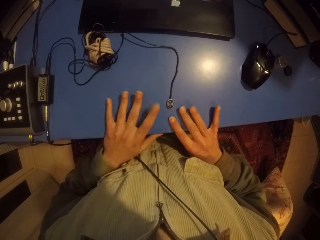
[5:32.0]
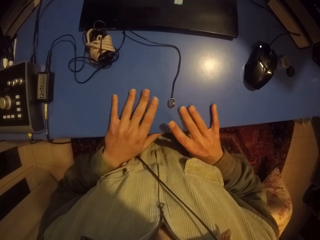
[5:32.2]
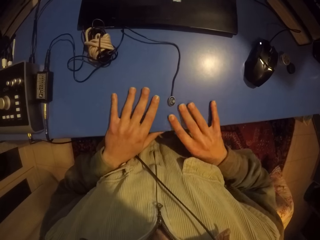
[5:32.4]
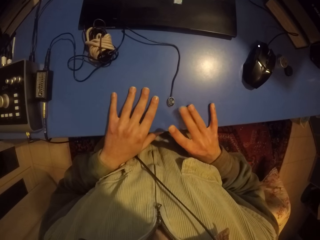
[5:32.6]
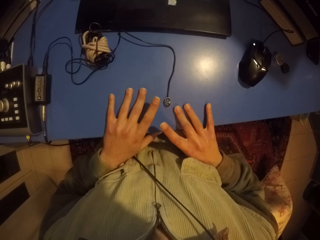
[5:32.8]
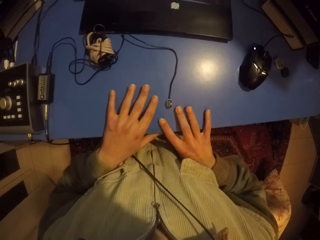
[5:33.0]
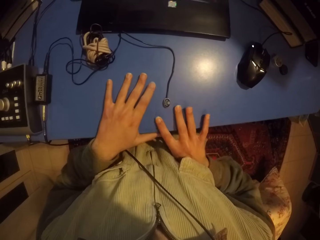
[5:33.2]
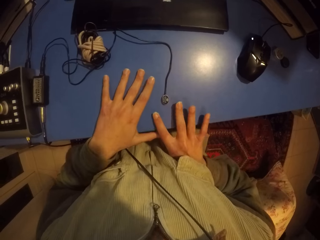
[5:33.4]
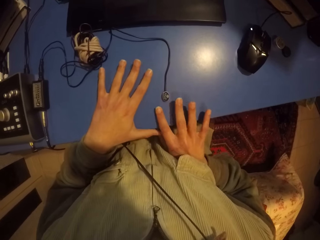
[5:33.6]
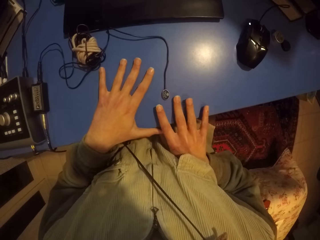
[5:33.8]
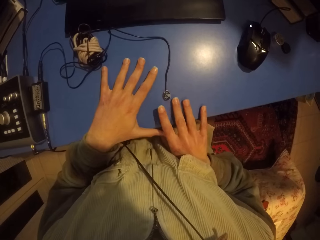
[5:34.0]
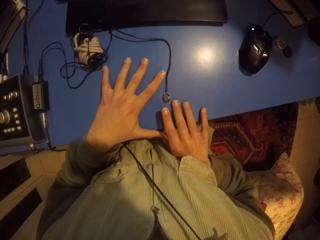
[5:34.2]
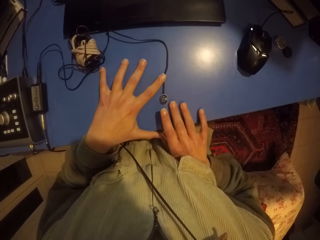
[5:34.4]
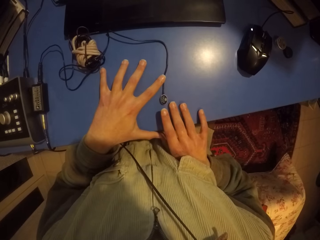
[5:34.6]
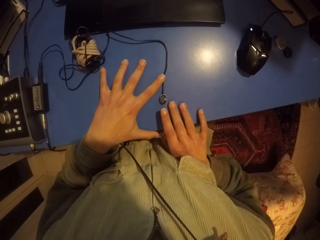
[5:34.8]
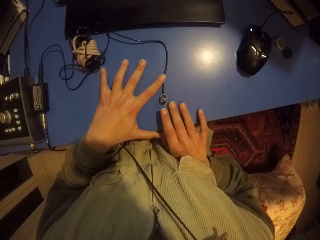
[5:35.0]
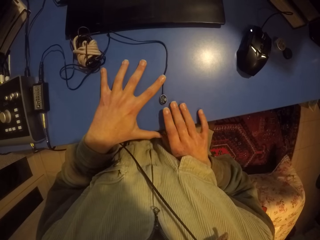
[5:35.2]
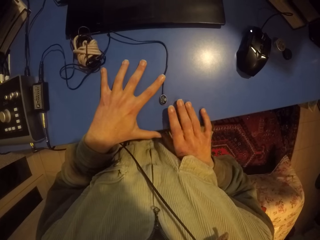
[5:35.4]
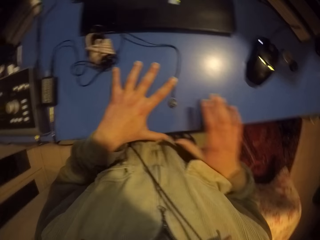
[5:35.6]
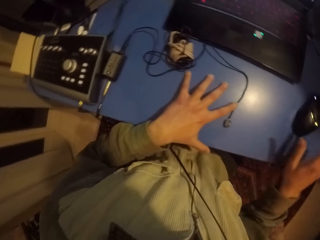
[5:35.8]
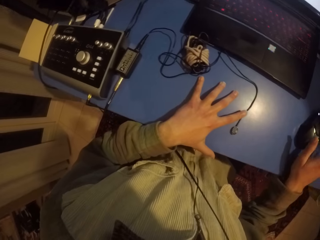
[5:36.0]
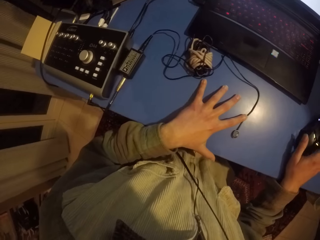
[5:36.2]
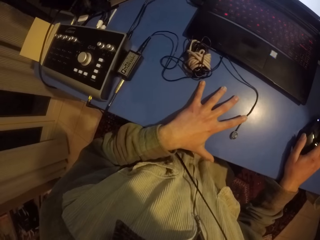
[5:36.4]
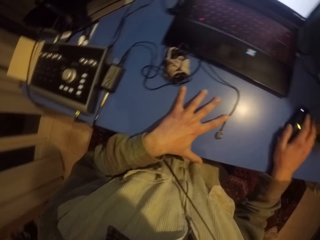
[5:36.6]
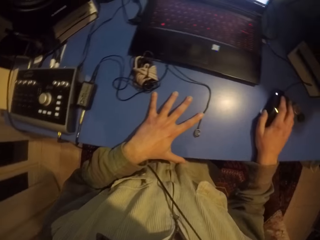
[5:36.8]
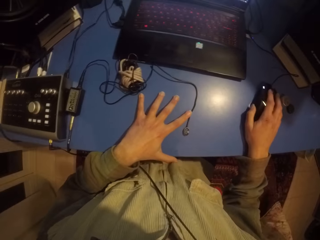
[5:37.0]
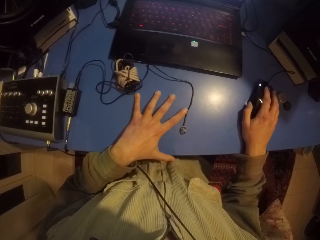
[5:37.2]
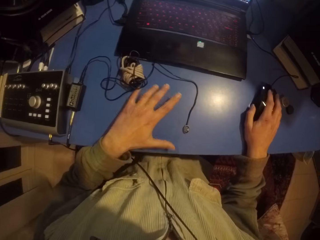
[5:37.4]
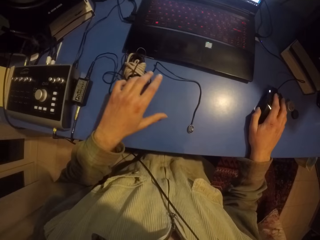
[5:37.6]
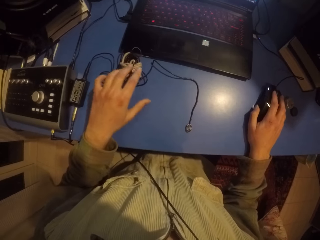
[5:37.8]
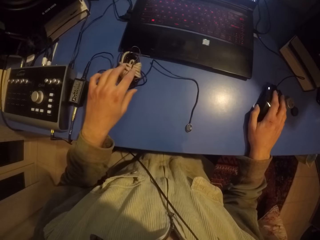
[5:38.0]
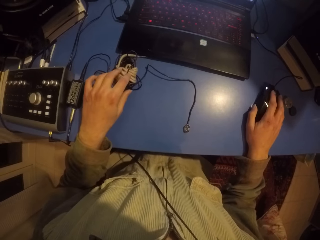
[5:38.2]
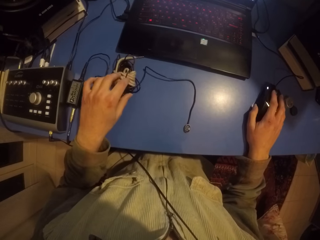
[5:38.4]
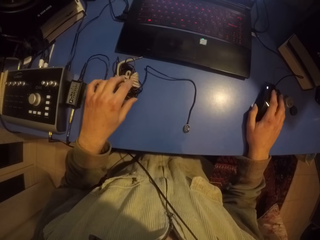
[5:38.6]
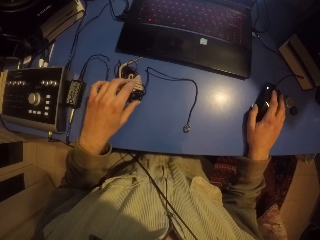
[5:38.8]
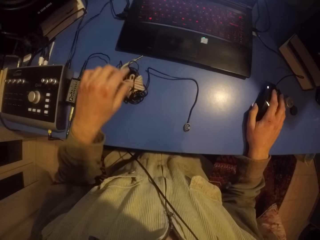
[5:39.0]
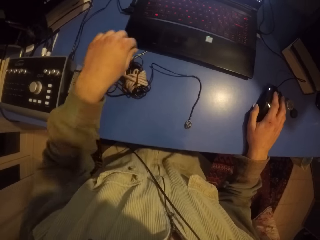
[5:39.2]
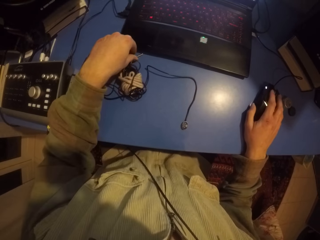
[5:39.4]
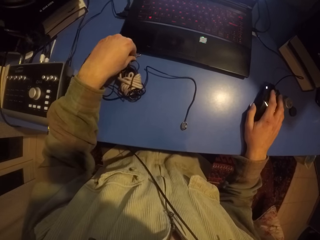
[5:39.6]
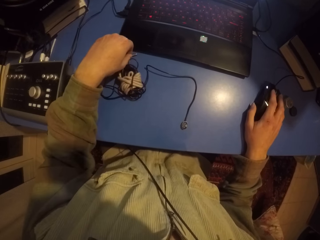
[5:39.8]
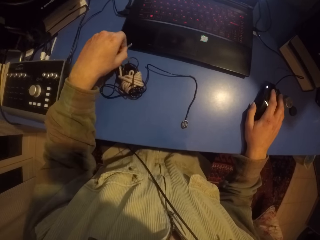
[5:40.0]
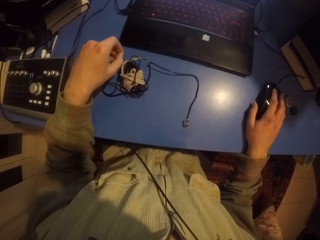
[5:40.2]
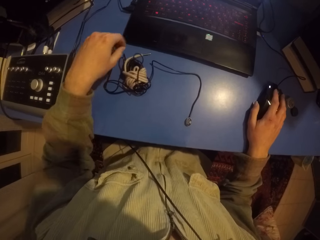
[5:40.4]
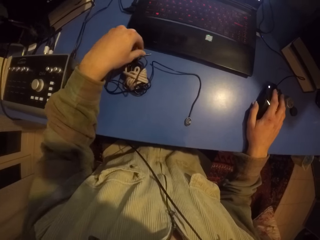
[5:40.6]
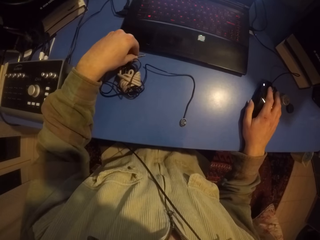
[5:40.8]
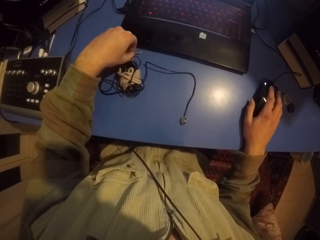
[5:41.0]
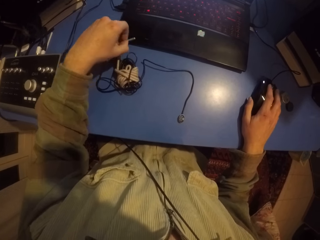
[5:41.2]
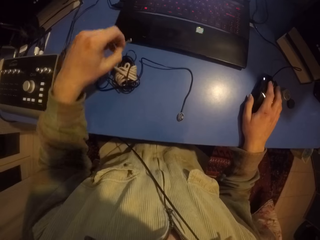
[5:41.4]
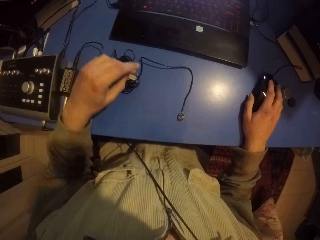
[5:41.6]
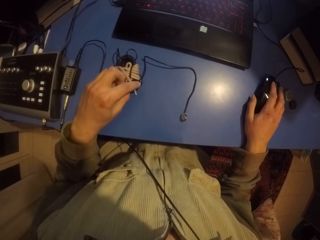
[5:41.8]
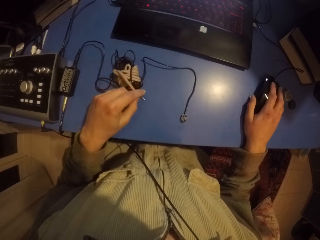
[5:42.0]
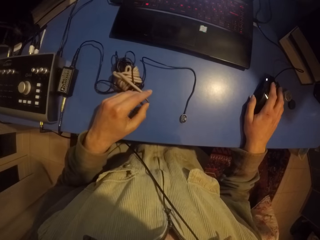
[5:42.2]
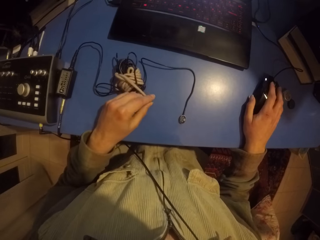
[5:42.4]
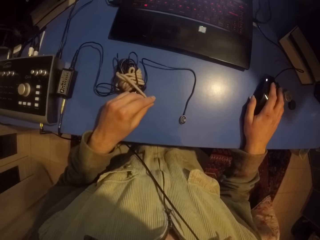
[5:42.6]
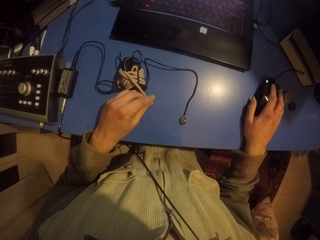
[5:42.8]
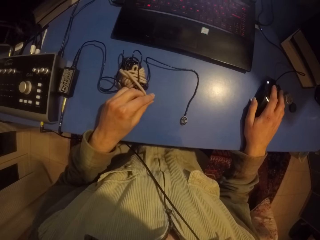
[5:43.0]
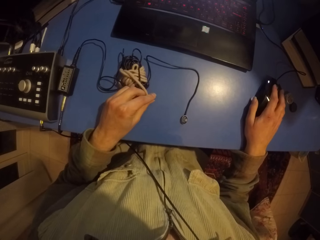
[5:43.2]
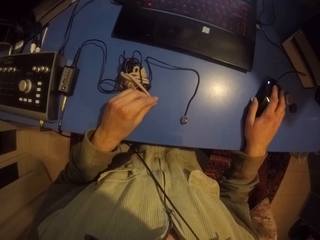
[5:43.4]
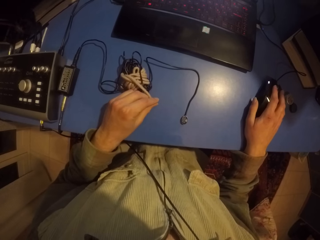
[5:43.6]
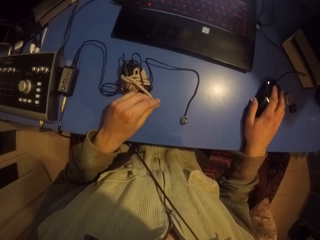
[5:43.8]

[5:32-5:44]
The camera wearer touches the mouse. They use the mouse. They touch the wire.

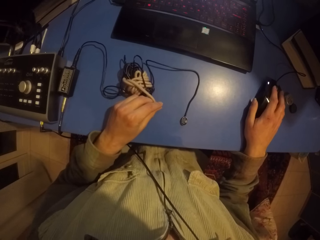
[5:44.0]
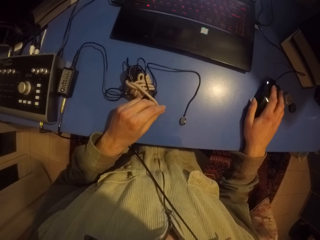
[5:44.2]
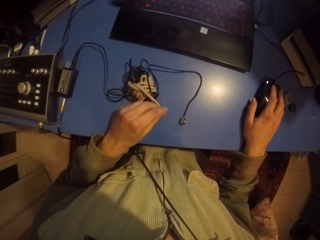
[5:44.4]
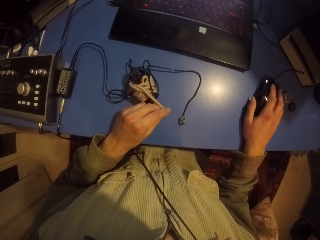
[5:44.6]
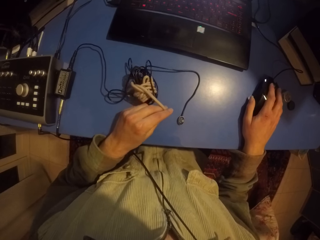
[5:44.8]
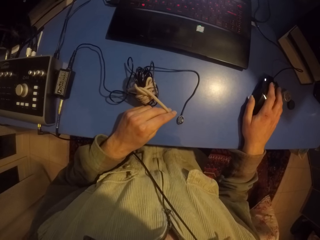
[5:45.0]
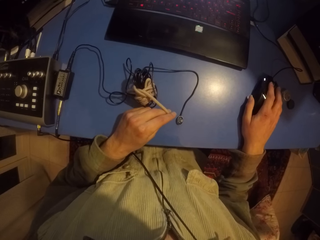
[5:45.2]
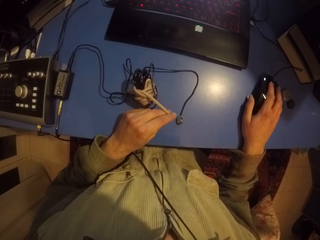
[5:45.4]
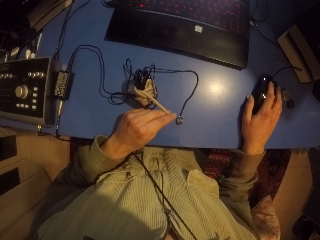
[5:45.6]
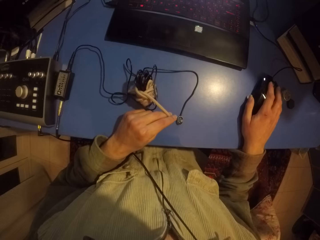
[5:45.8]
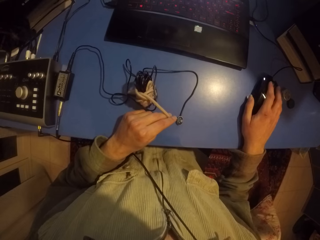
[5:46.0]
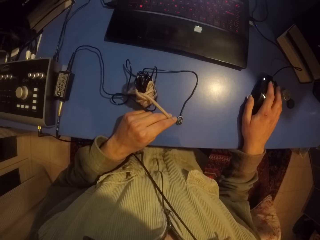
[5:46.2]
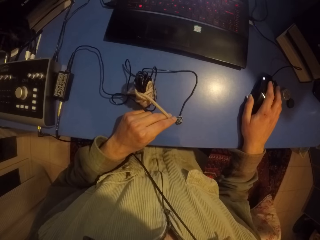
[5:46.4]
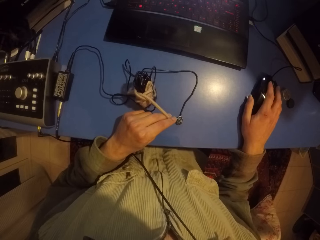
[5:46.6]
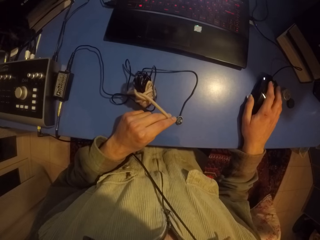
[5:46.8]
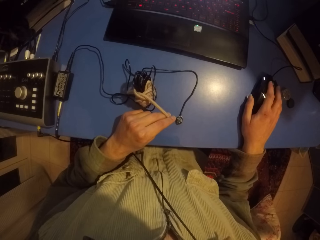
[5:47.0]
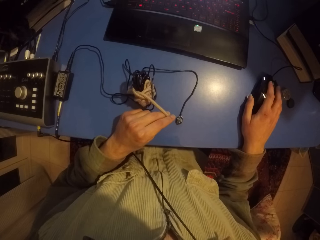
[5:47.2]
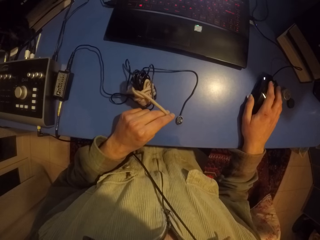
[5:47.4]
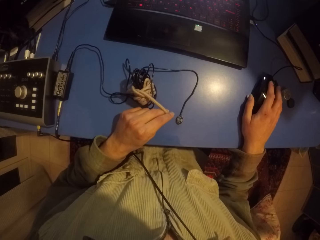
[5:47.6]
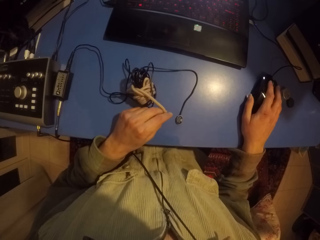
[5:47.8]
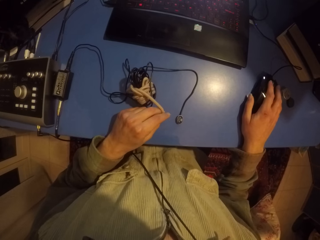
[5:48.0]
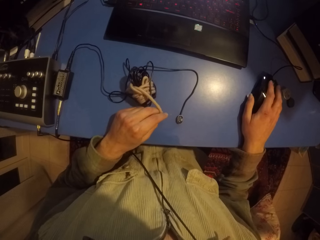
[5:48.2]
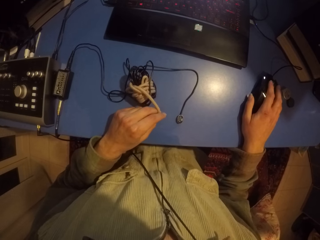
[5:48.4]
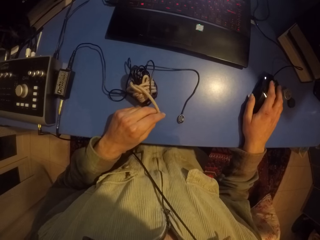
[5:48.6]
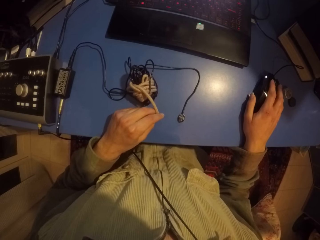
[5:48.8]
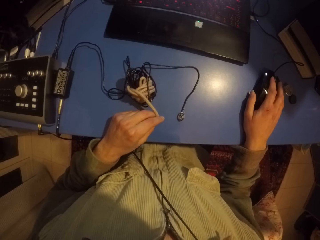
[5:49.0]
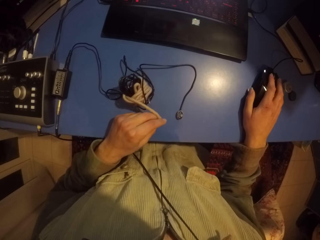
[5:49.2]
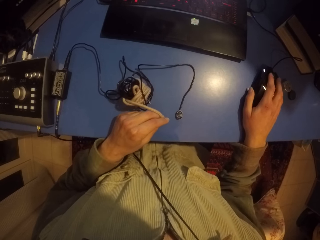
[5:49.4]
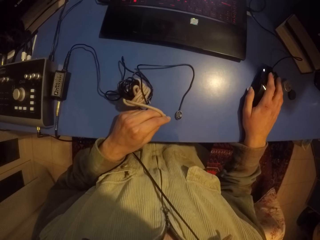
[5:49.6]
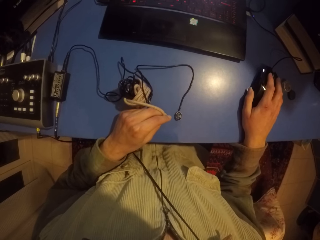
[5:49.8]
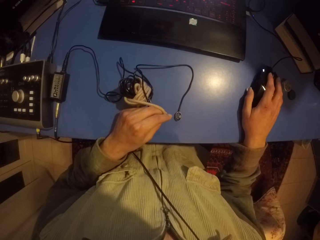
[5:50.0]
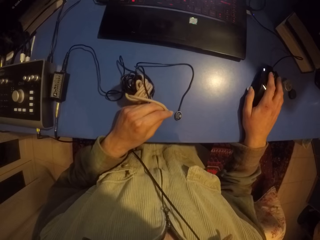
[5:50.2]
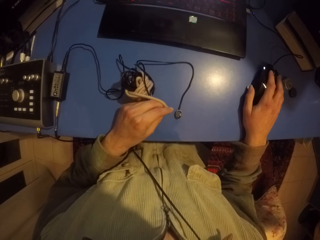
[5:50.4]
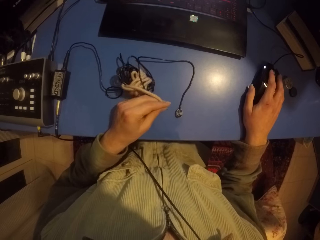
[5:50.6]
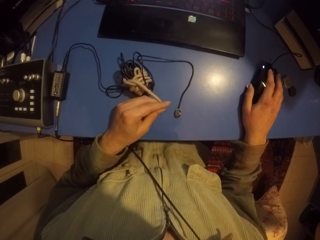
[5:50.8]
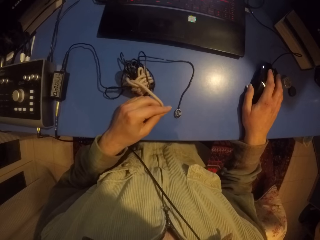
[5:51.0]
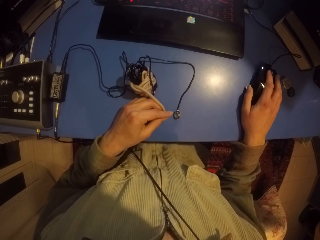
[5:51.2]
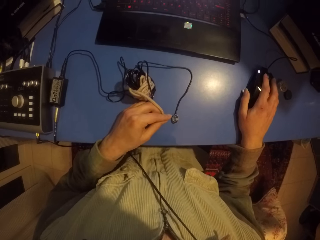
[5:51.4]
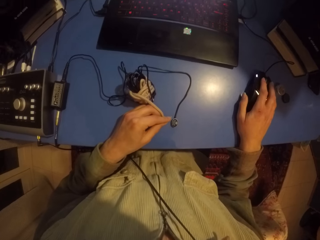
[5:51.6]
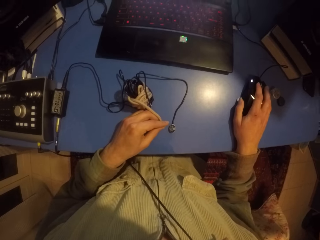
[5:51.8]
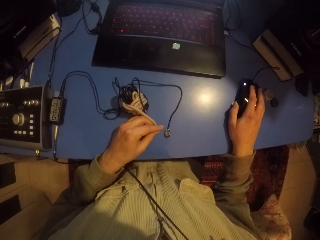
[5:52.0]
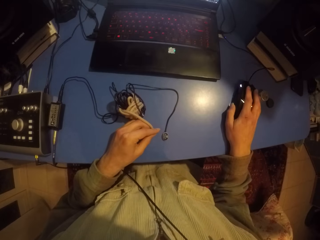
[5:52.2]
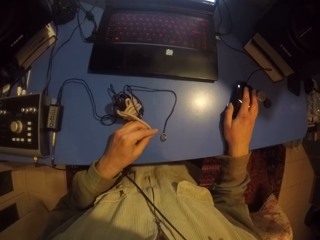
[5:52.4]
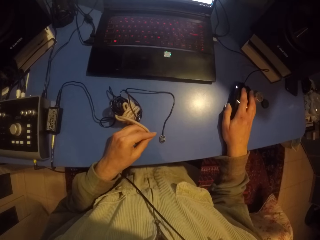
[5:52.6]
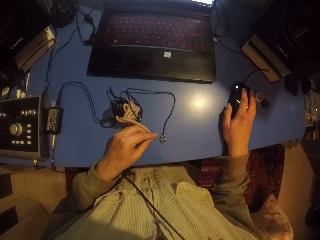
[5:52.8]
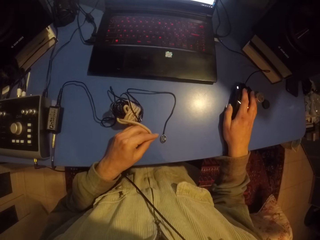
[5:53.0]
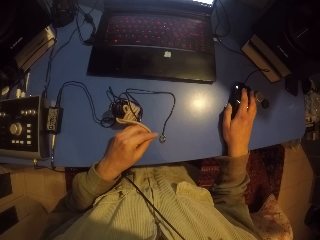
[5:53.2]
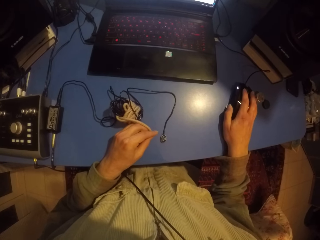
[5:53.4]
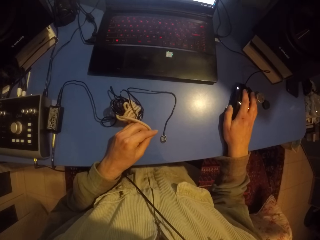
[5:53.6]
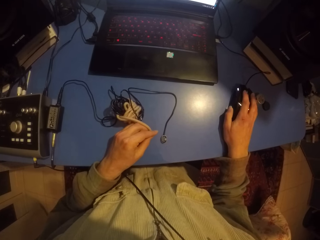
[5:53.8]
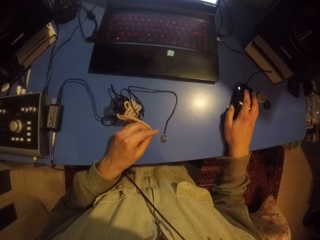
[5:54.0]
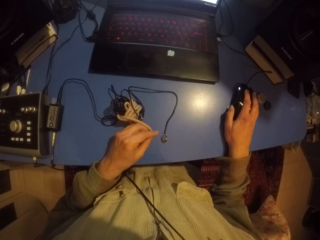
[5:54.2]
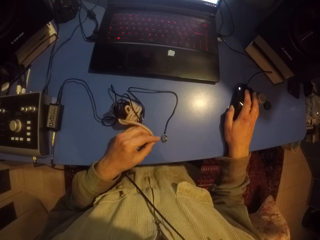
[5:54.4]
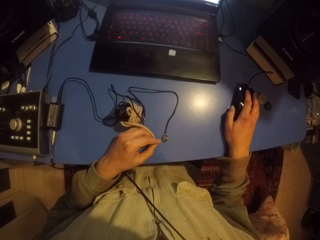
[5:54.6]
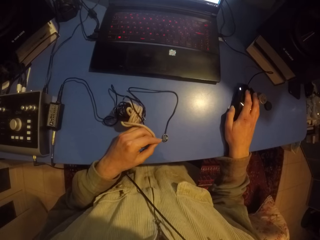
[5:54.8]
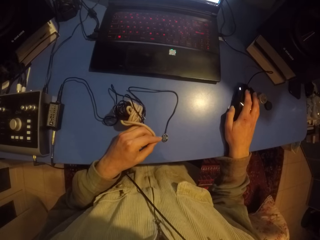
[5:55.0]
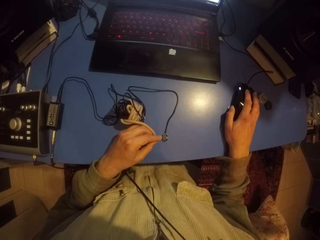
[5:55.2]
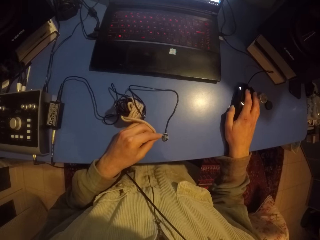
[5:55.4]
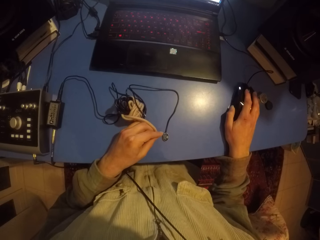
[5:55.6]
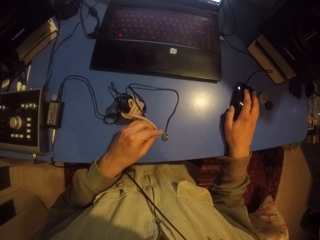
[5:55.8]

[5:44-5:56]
The camera wearer rubs the wire on the table.
